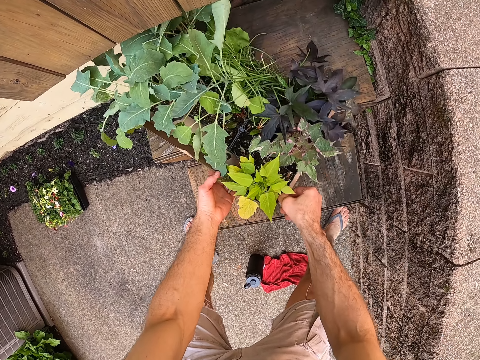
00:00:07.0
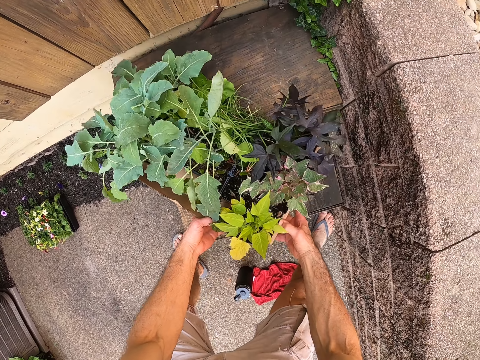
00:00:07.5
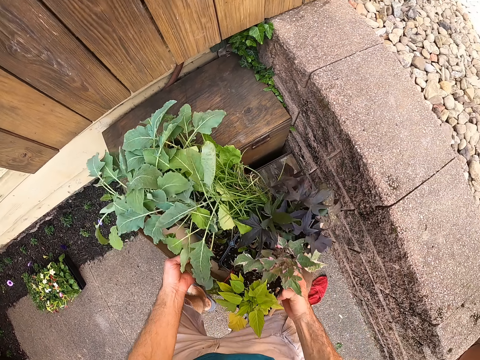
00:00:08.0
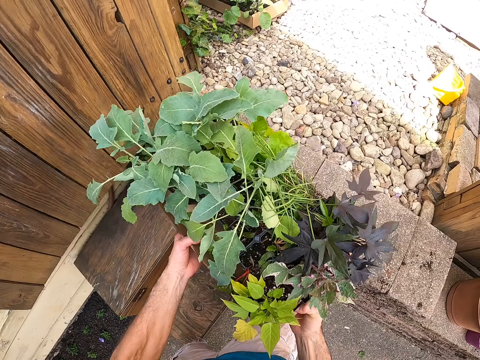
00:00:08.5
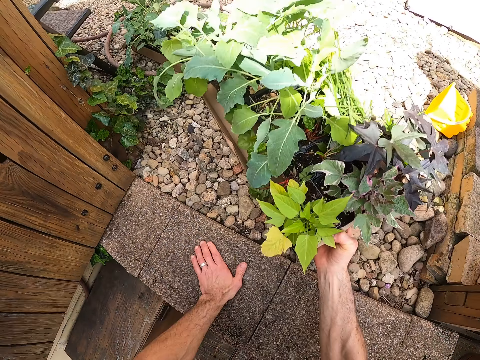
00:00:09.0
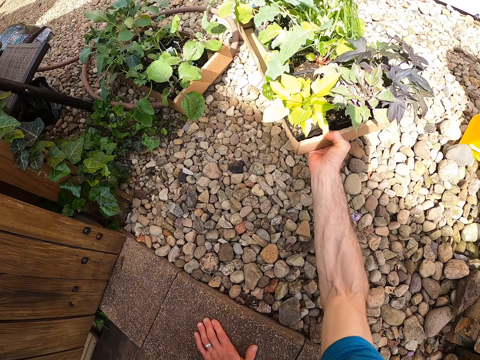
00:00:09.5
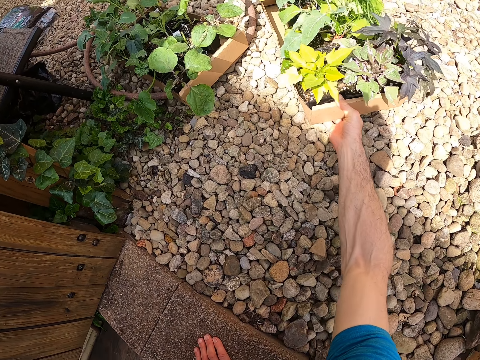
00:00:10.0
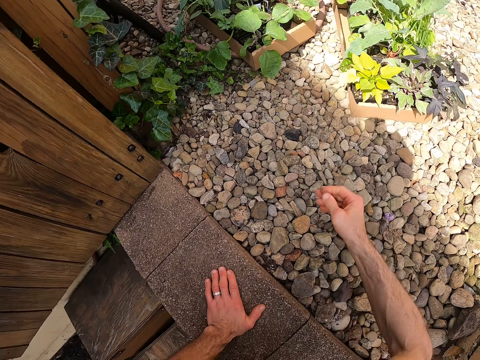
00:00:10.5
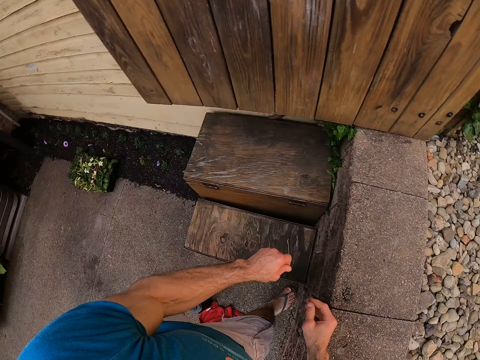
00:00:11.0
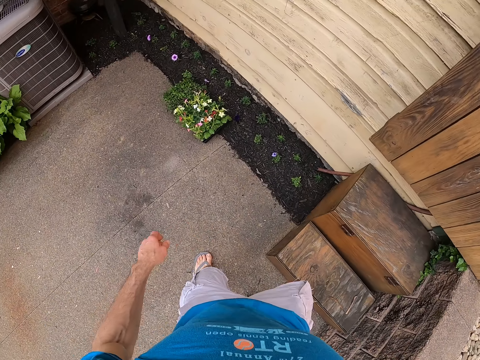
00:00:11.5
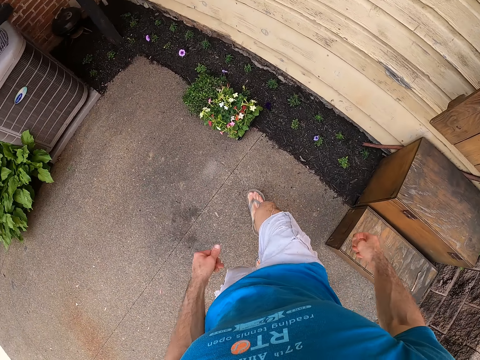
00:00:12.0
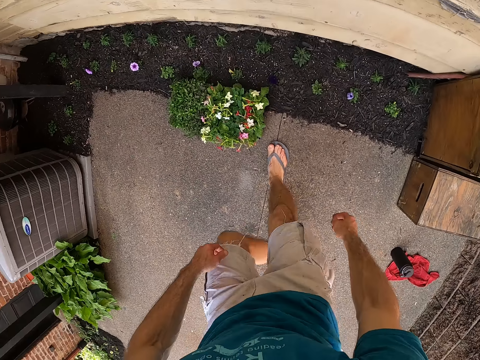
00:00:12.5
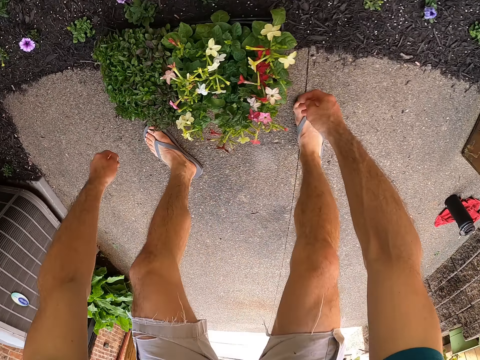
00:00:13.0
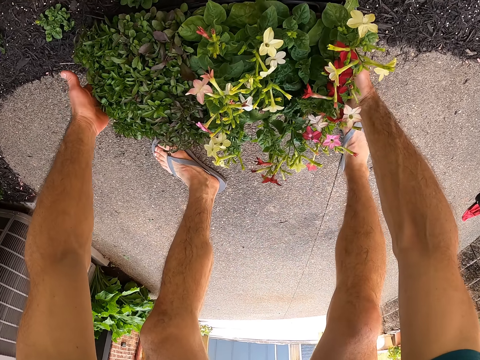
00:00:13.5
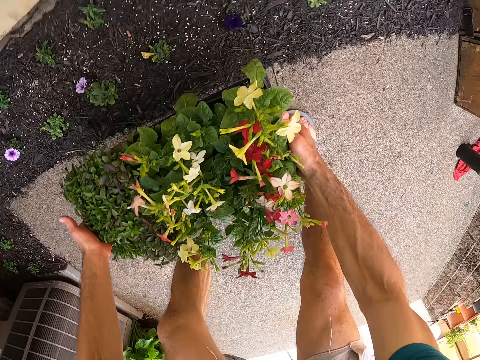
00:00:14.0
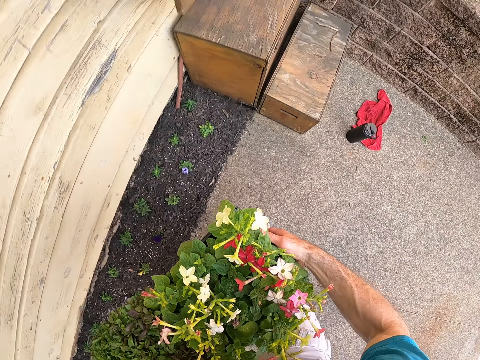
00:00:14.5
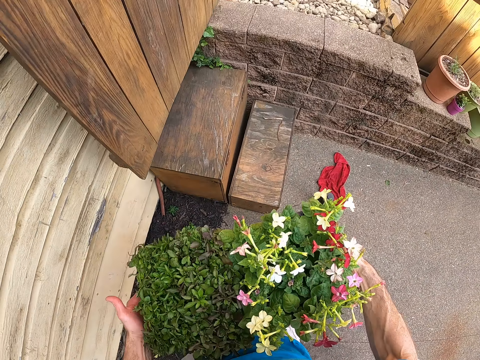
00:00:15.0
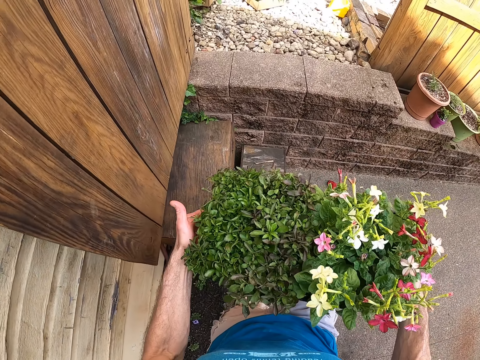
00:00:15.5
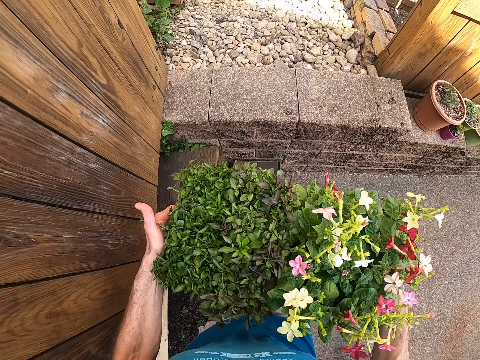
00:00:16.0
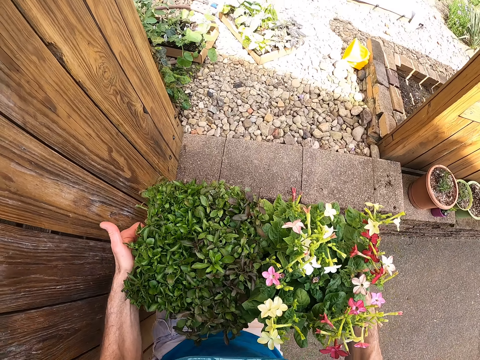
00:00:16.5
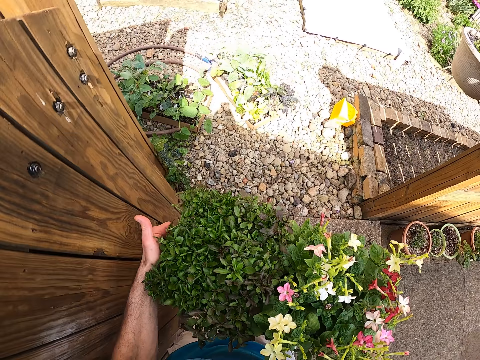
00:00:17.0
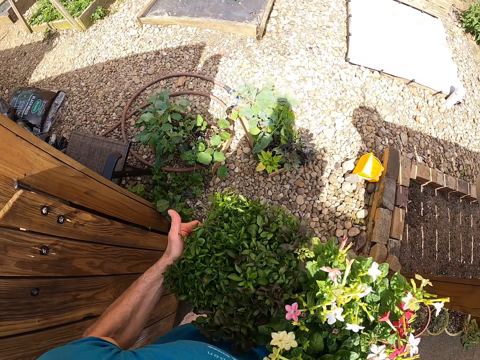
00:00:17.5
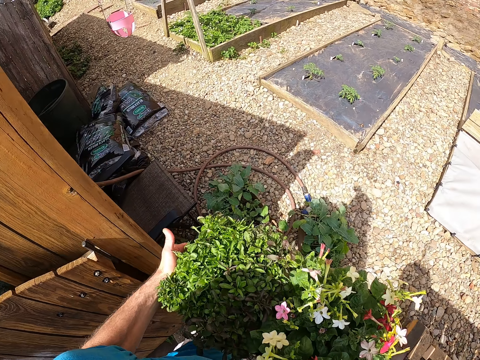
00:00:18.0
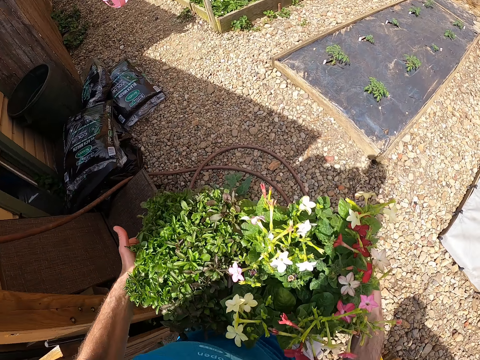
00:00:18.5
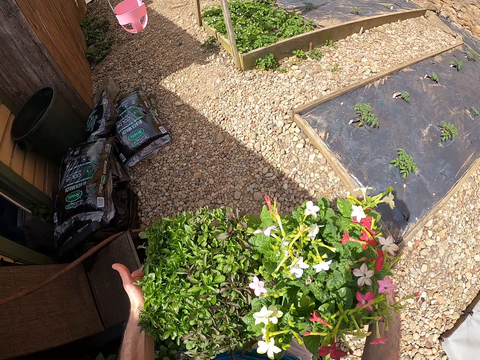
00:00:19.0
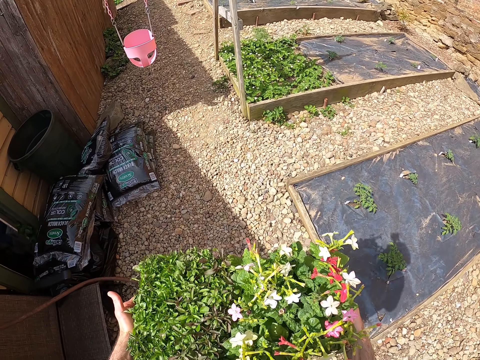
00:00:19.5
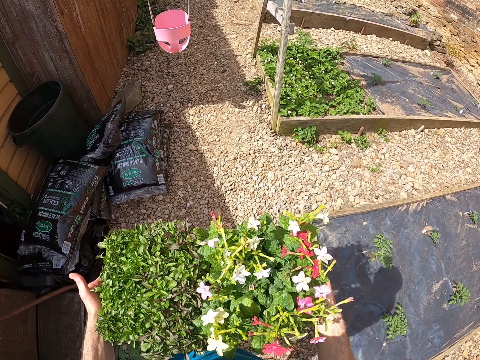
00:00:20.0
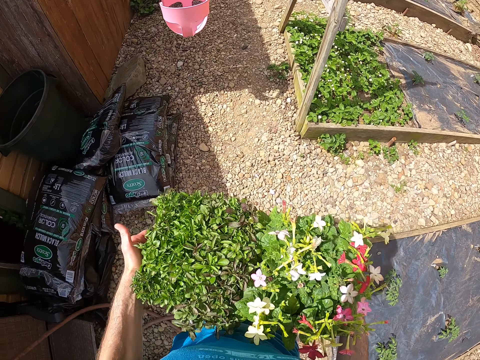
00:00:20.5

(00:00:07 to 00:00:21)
The camera wearer picks the second wooden crate on a wooden box with his hands. He puts his left hand on the ground. He puts the second wooden crate on the ground with his right hand. He walks towards the plant box in the corridor. He picks the crate or plant box on the pavement from the corridor with his hands. He carries the crate with his hands to the backyard.

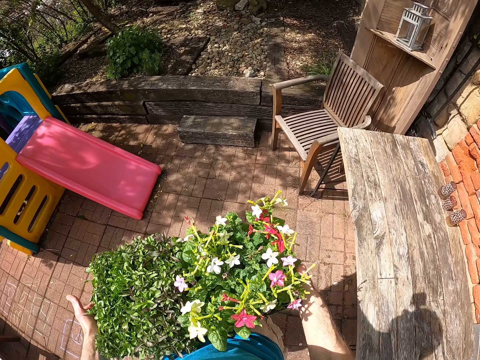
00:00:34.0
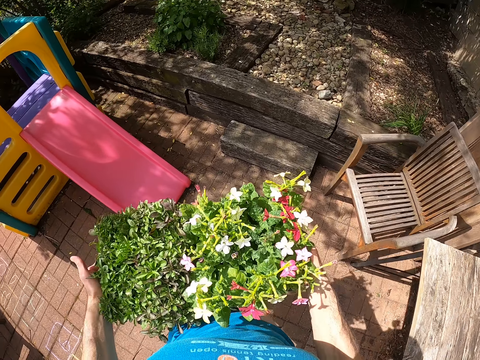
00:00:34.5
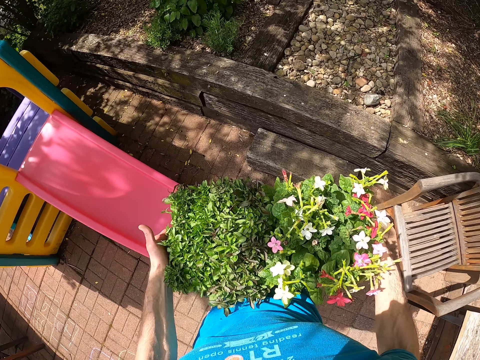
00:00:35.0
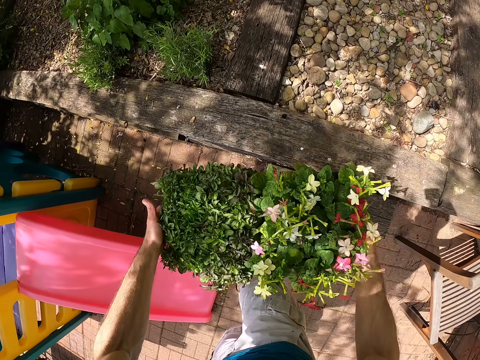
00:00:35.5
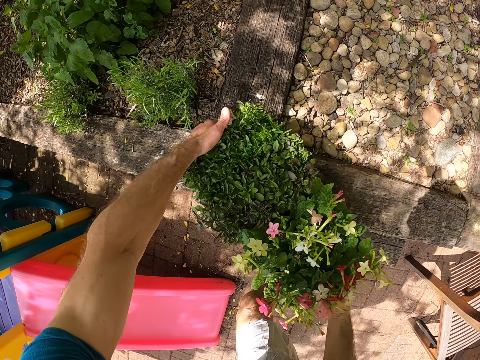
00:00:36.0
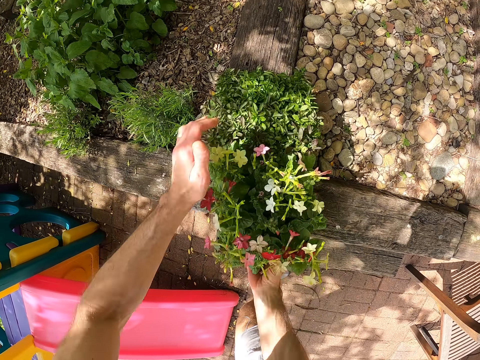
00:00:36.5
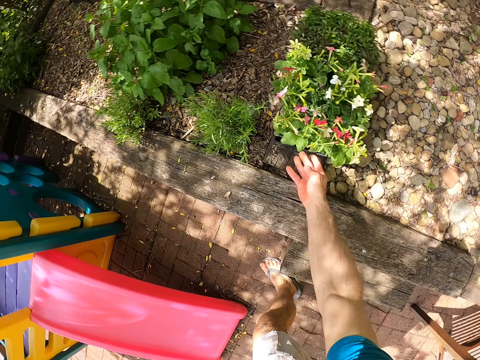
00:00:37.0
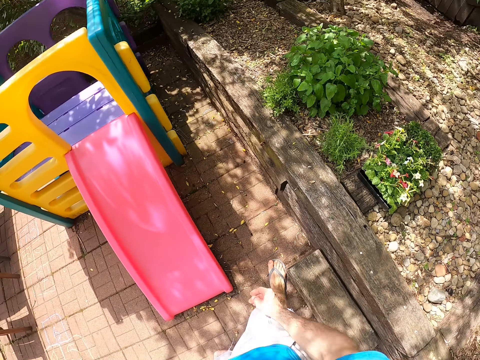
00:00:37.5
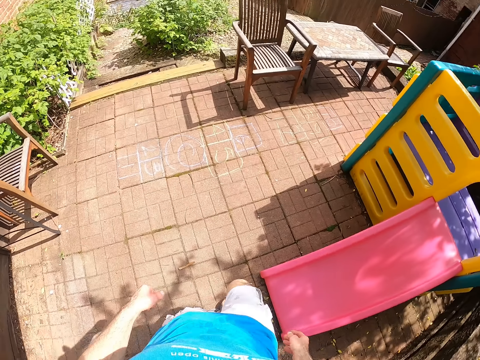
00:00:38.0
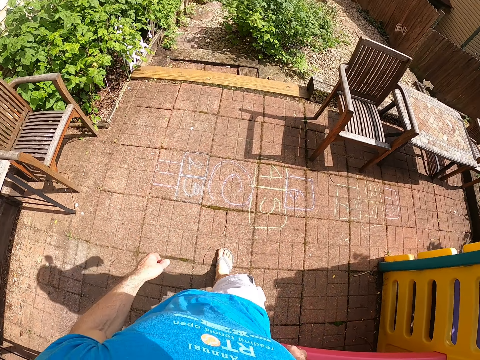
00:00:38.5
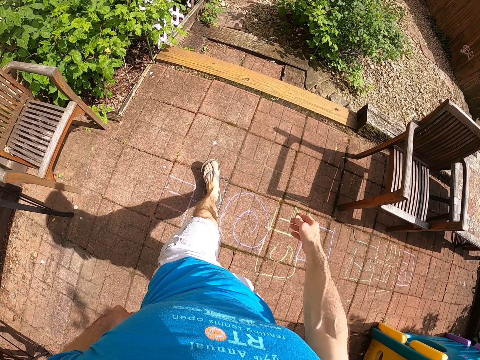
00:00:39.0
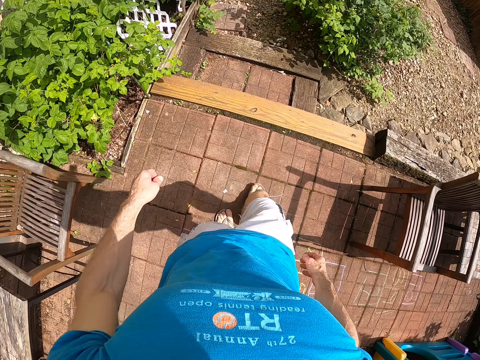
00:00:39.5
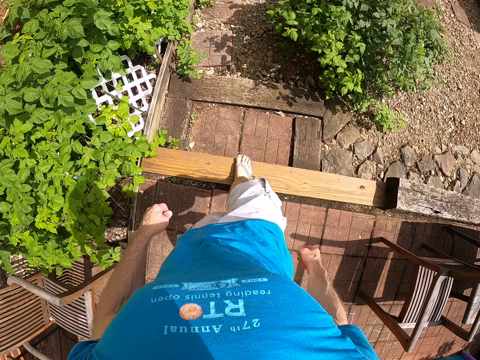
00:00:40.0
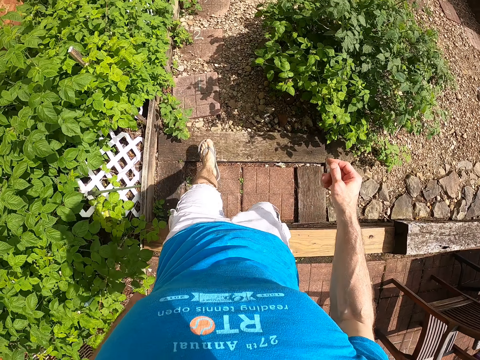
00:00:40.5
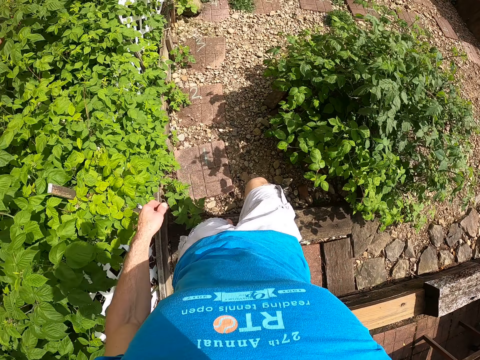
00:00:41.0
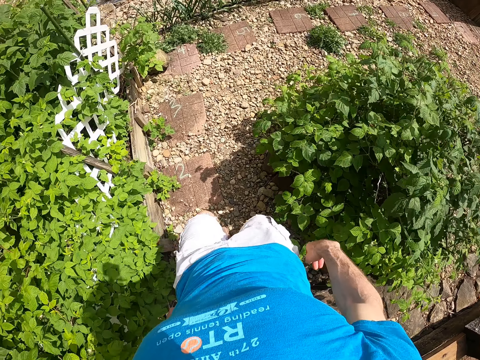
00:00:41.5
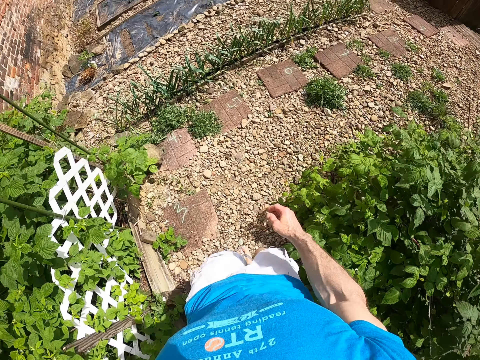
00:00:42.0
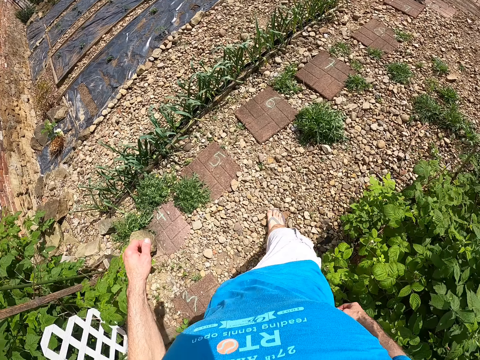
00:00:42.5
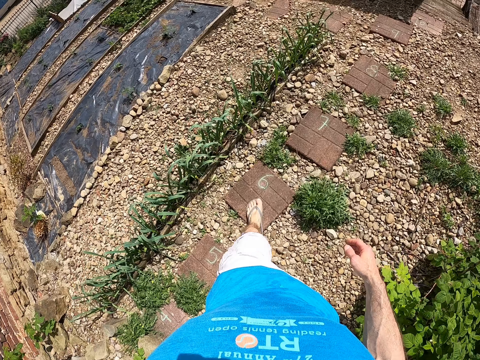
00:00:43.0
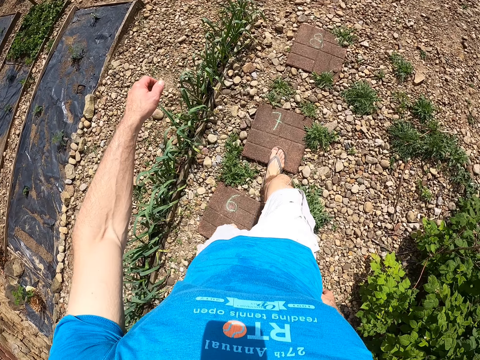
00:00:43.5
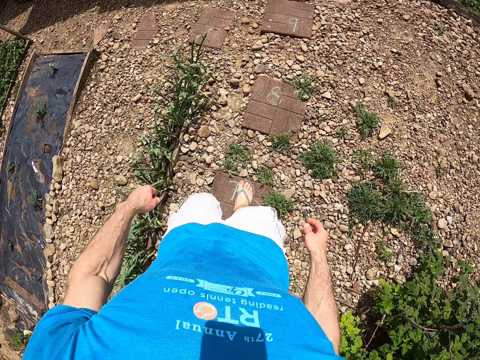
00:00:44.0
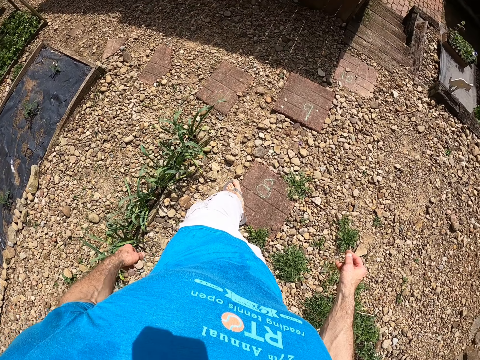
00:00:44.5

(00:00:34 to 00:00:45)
The camera wearer puts the crate on a concrete platform with his hands. He walks around. He walks back to the wooden boxes.

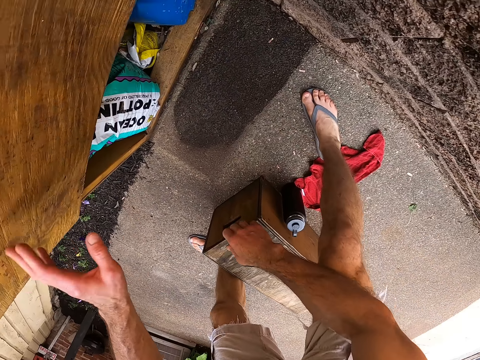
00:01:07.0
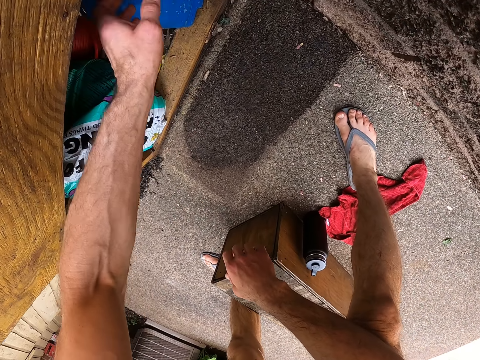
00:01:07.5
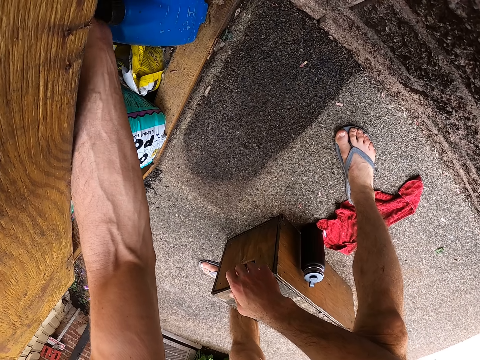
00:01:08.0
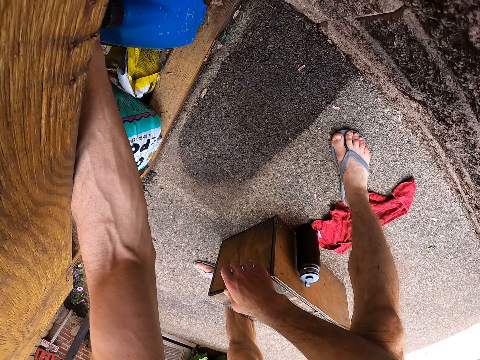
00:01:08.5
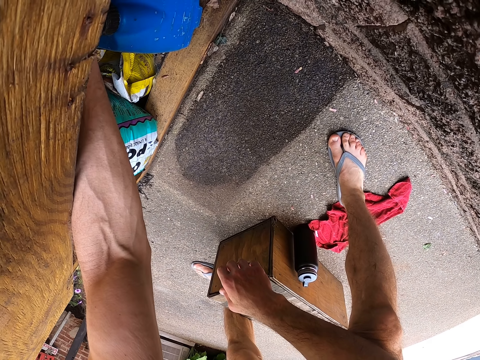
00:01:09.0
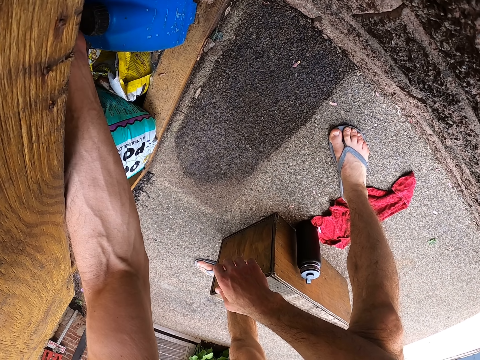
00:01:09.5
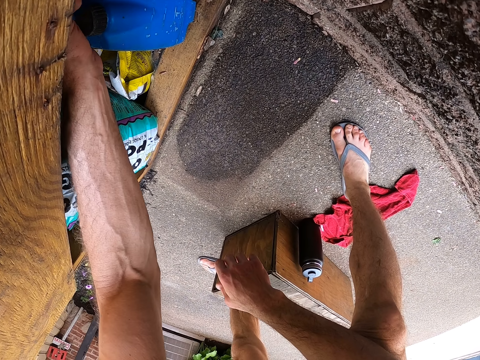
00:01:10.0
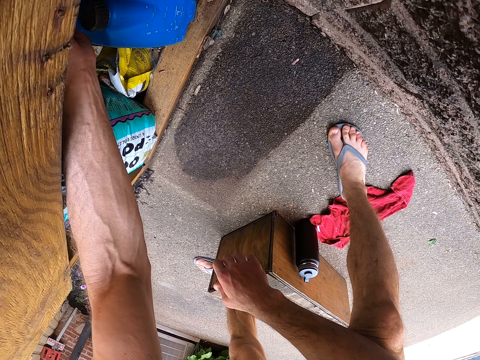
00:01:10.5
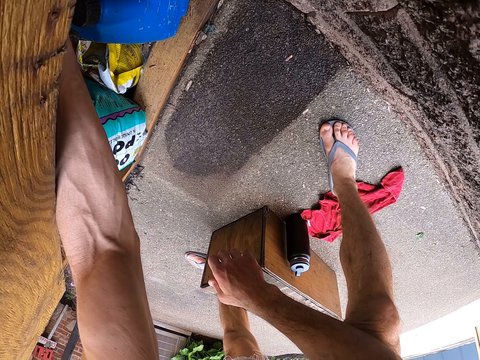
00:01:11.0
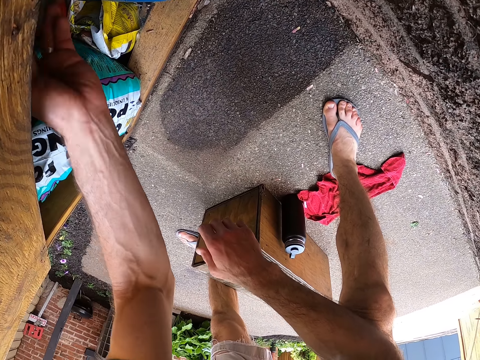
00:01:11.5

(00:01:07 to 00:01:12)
The camera wearer checks for a garden trowel with his left hand. He puts his hand in the garden tool box.
